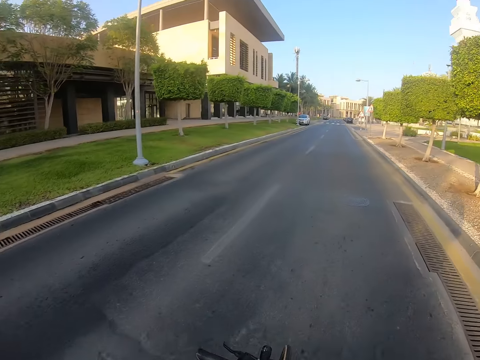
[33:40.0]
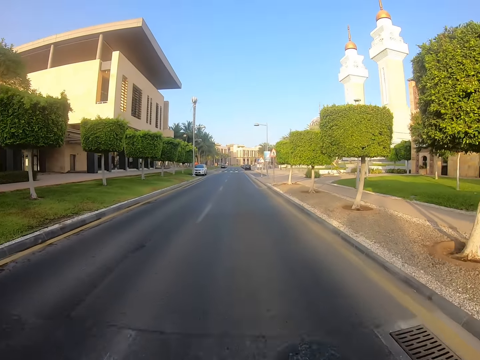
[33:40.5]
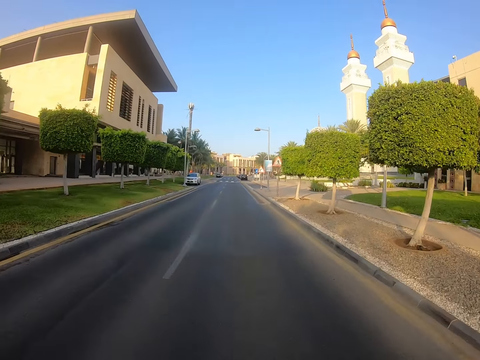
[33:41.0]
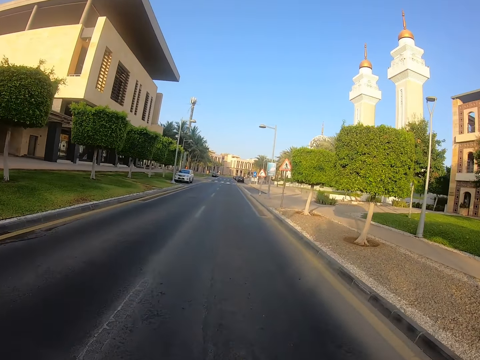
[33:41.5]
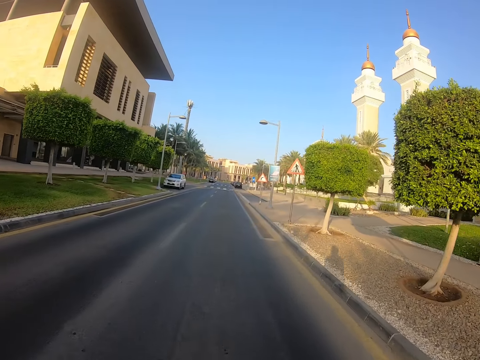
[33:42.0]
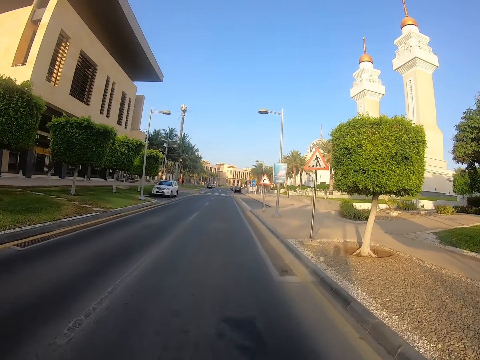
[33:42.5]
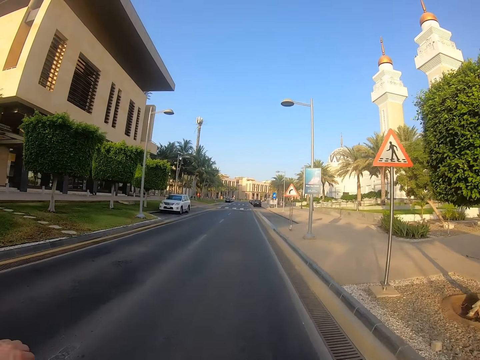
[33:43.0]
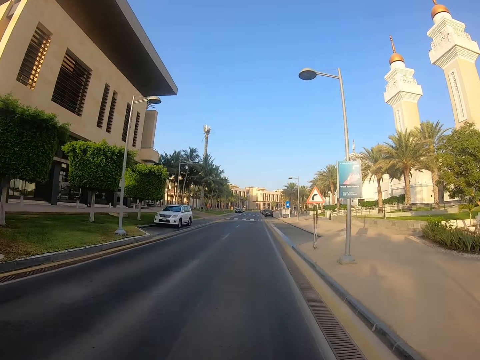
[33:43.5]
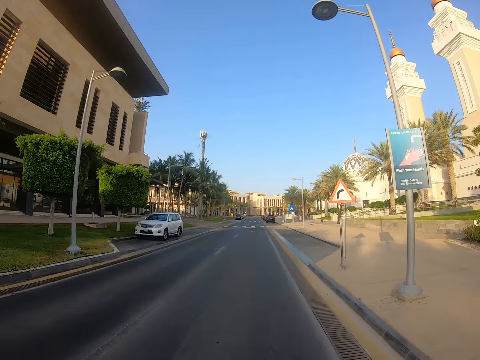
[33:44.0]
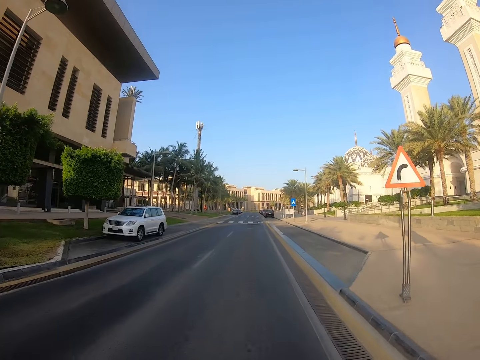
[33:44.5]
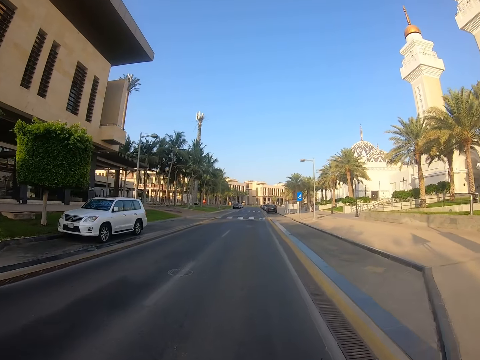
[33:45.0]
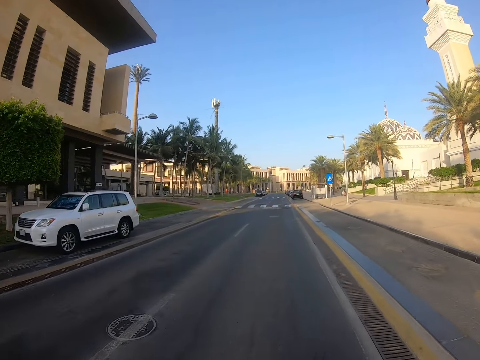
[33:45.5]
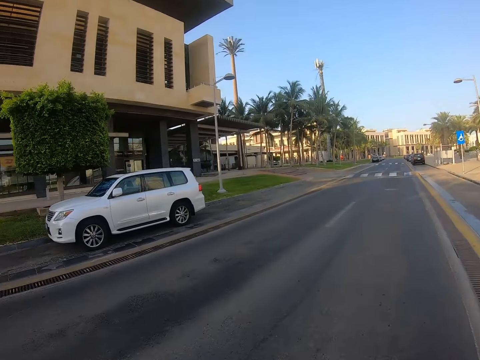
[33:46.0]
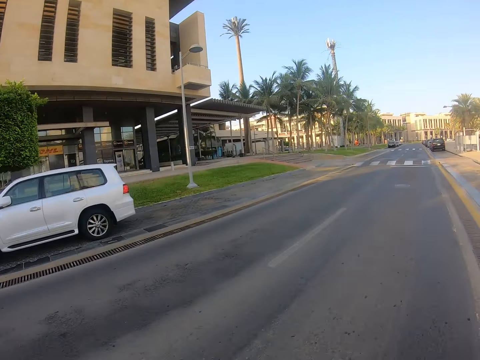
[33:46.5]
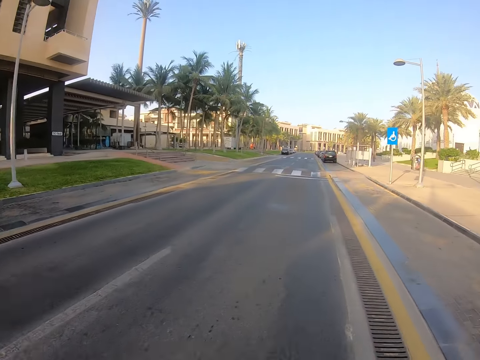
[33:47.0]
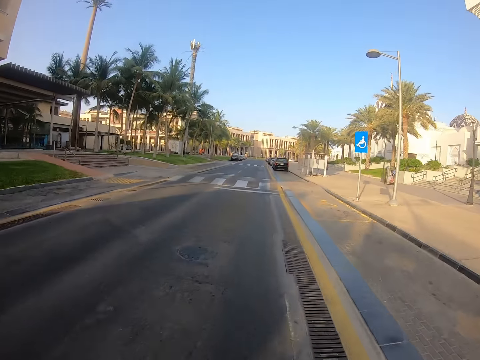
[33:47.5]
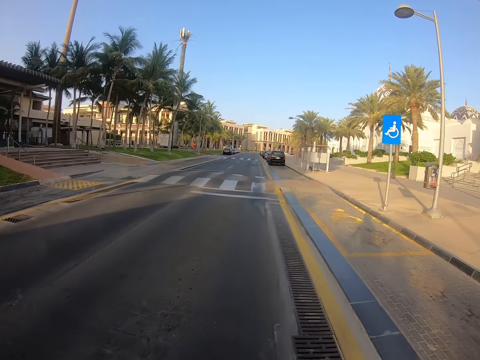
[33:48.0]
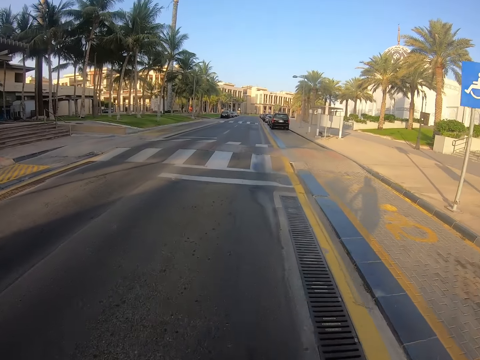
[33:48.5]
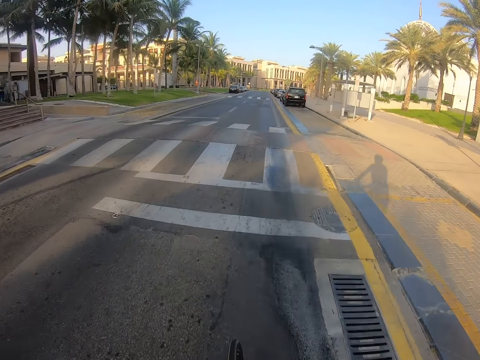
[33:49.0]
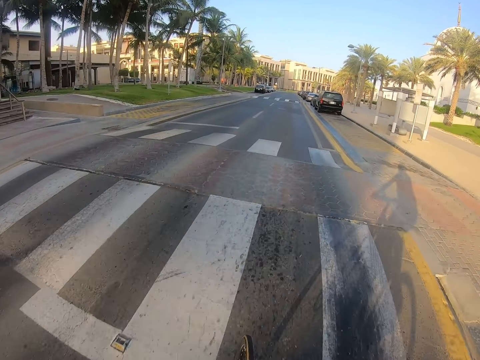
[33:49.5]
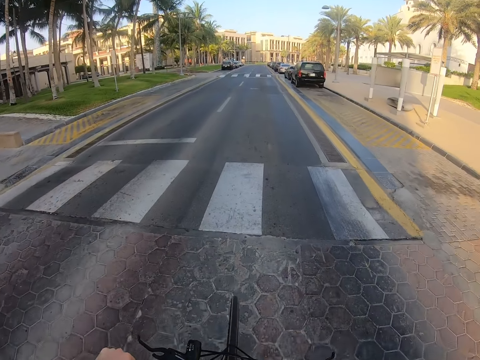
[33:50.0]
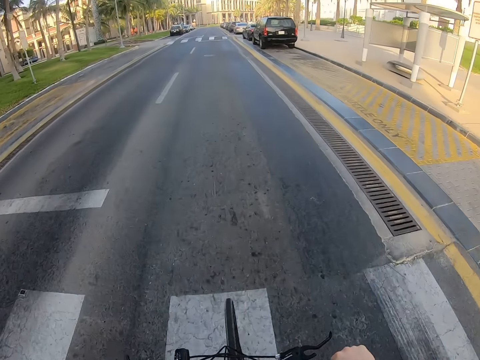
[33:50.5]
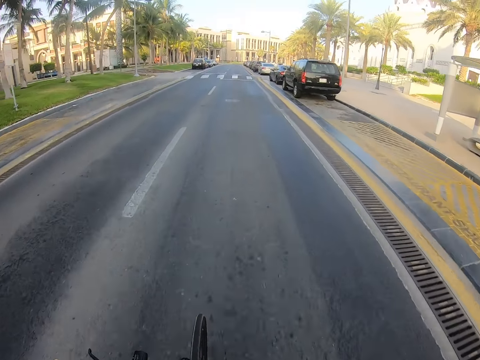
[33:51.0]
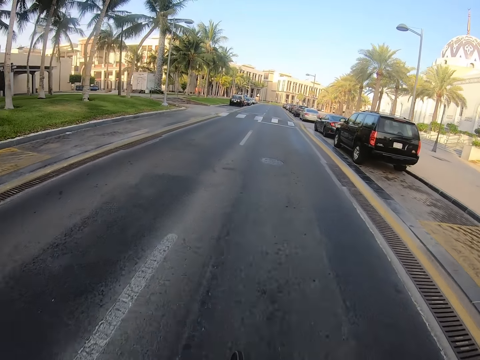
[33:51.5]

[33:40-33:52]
The camera wearer looks at the road. They look aside. They look at the road.

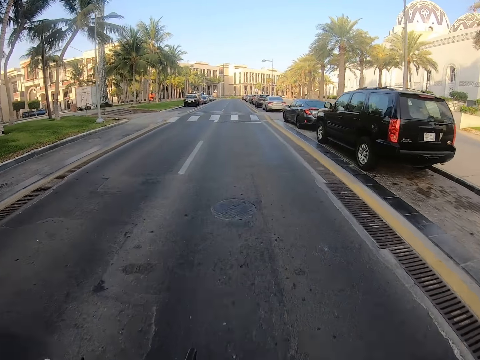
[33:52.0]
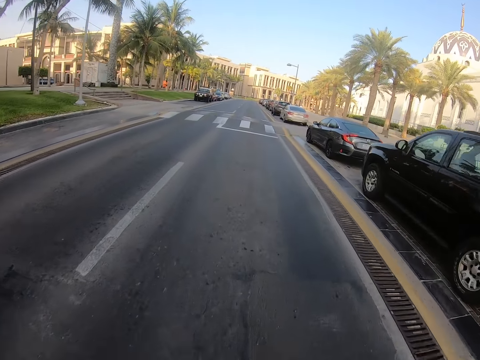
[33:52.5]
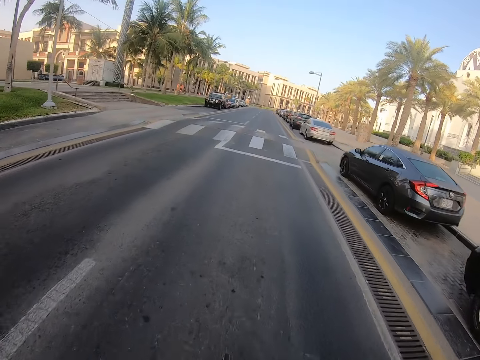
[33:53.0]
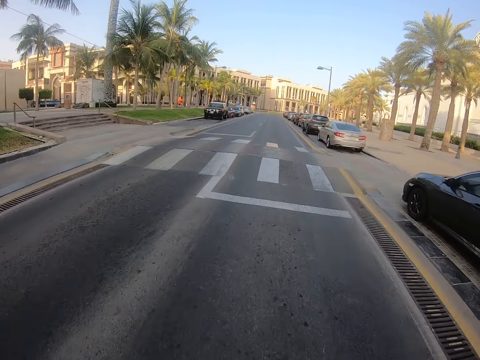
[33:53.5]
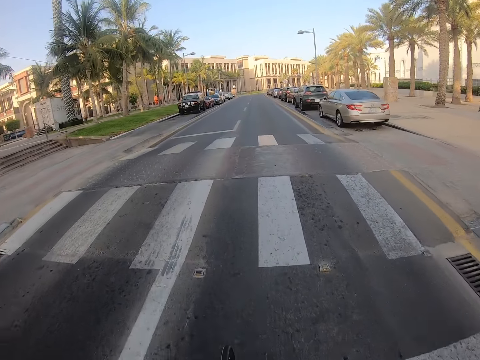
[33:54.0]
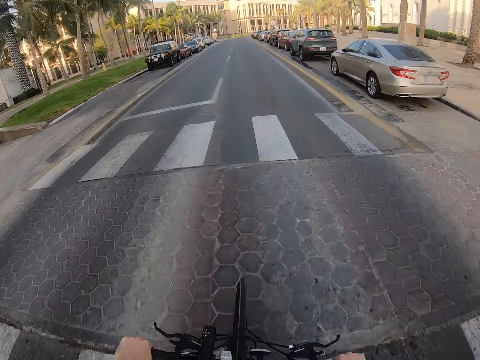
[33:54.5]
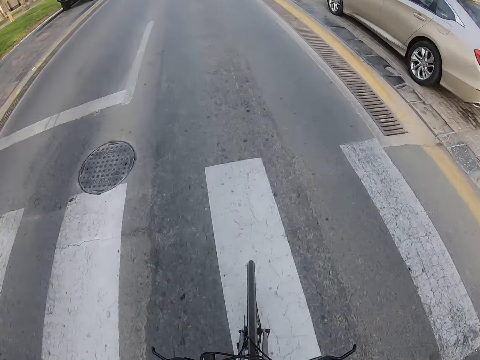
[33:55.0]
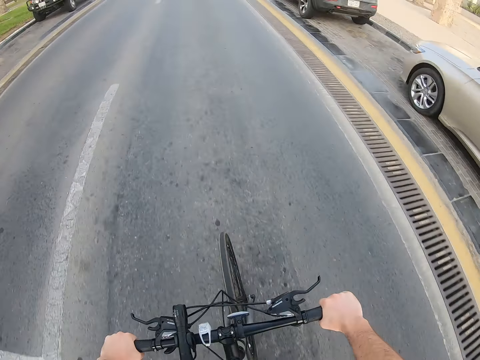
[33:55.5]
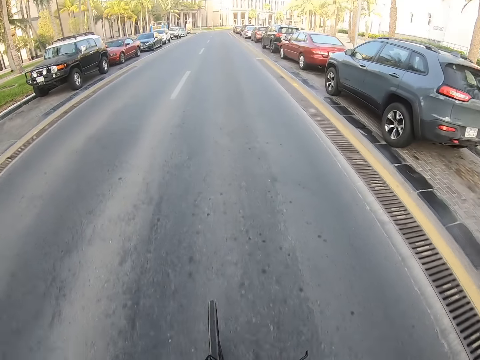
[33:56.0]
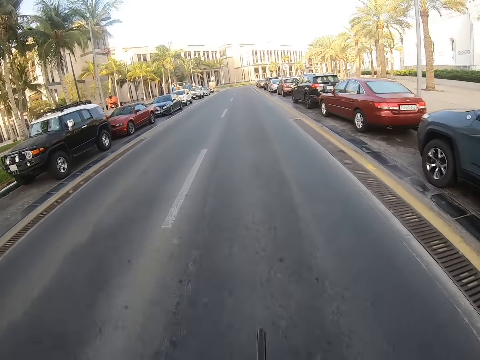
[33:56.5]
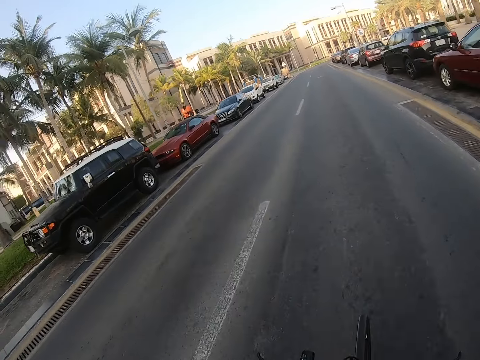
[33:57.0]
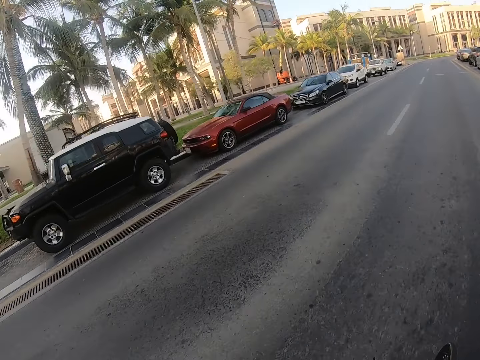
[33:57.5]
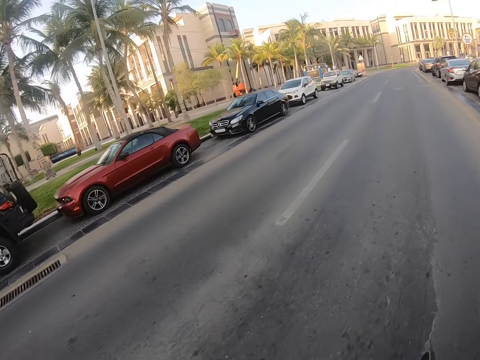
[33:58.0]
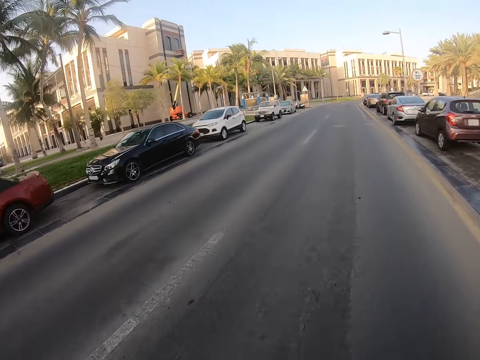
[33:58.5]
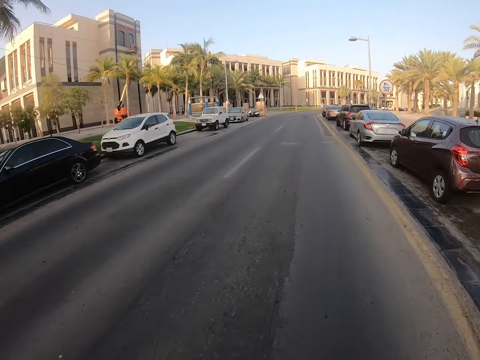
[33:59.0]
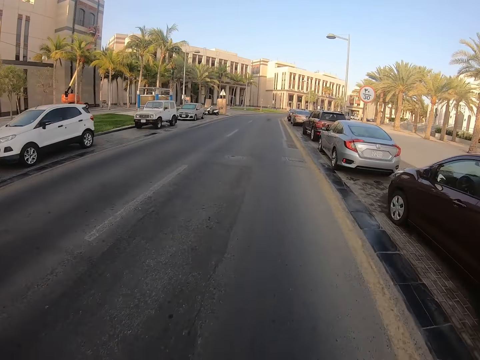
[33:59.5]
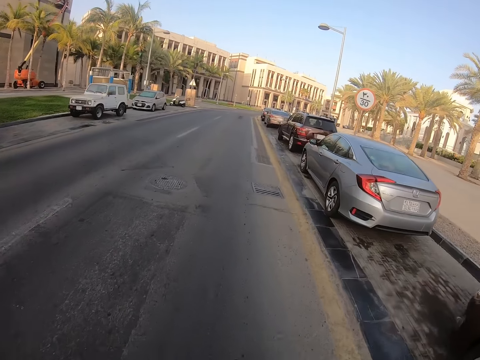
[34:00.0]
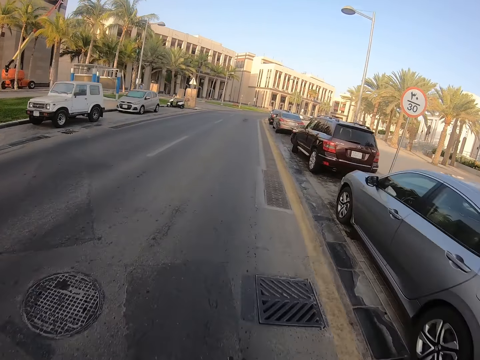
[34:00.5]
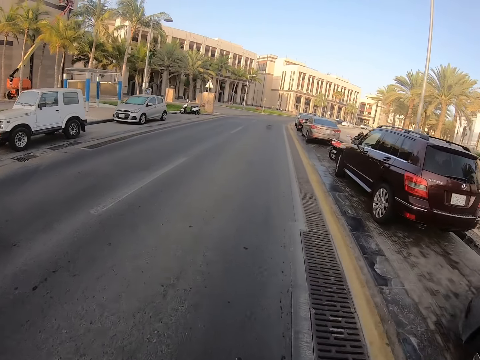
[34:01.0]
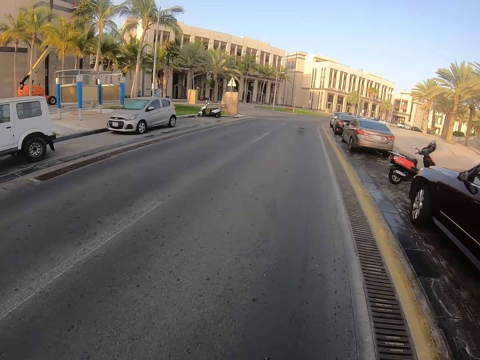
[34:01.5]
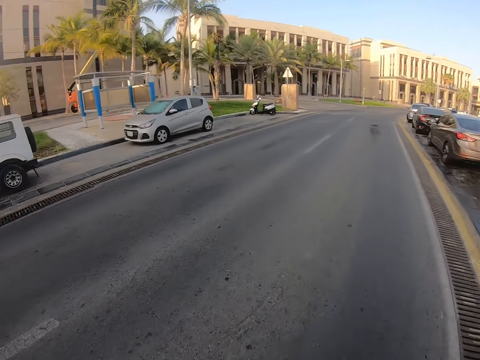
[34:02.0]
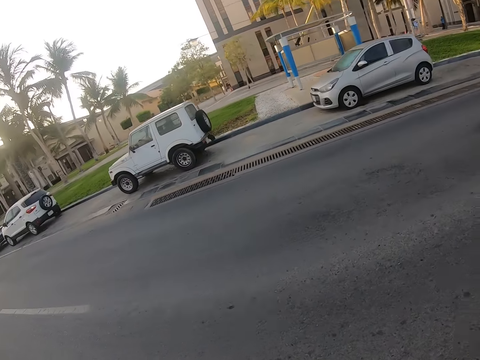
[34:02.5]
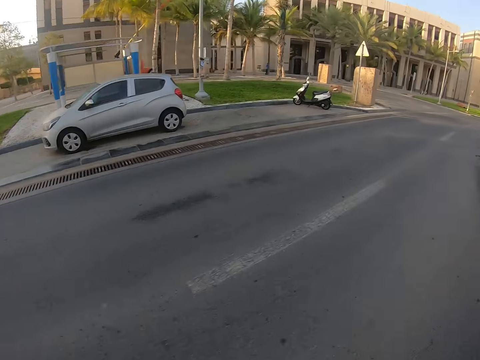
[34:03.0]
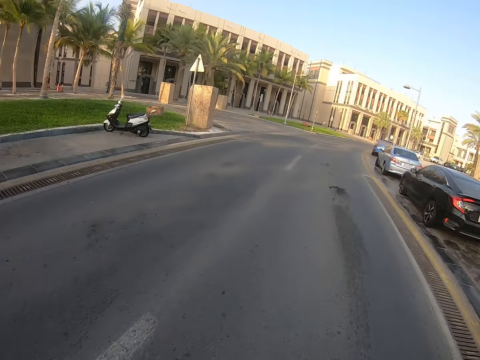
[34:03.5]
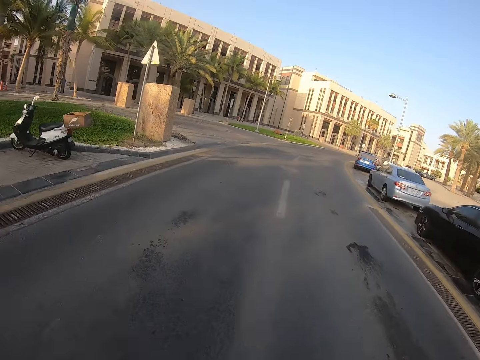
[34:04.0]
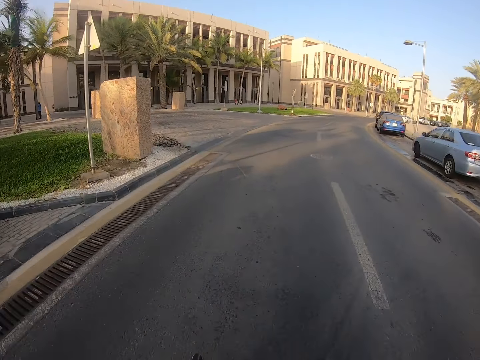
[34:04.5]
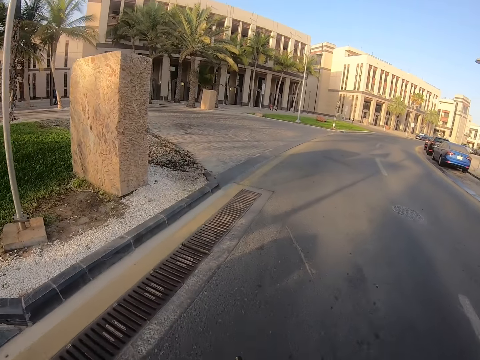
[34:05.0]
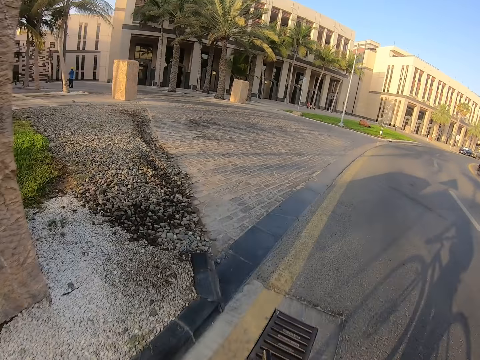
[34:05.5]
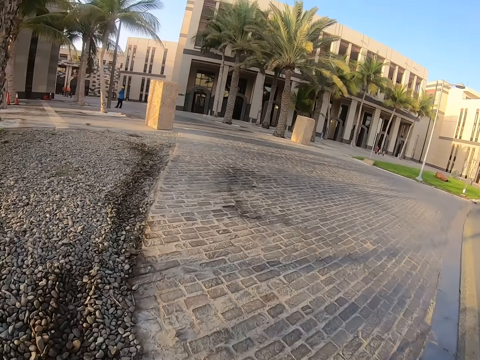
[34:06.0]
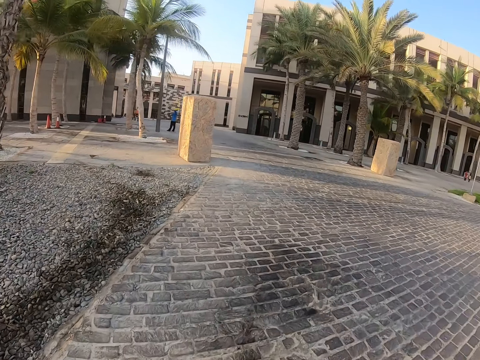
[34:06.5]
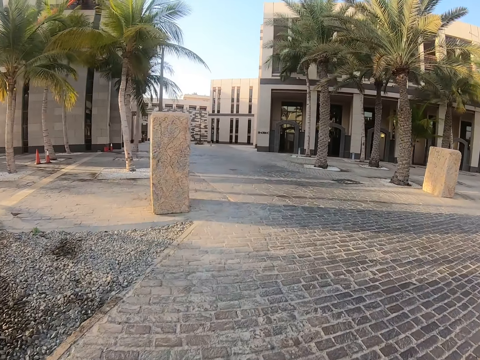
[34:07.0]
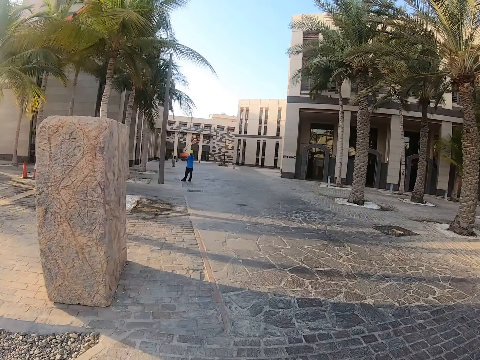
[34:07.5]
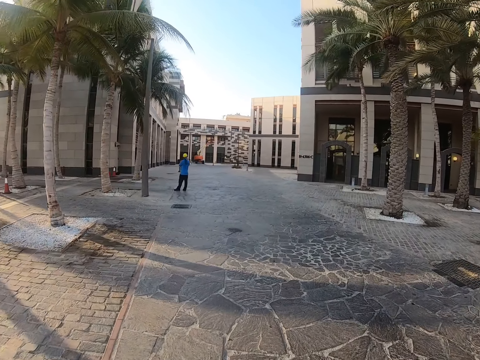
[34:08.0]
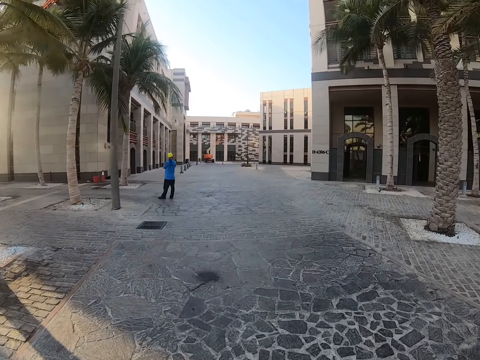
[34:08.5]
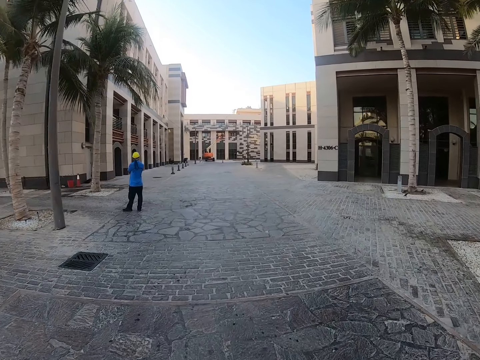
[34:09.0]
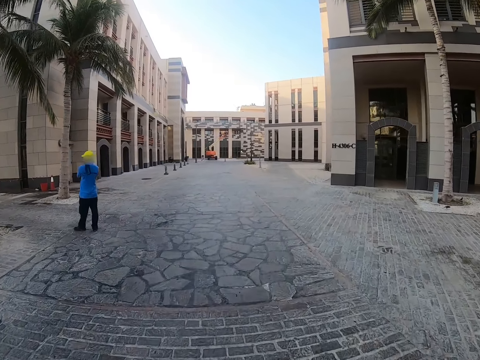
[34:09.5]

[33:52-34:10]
The camera wearer looks at the bicycle. He shows his hands. He hides his hands. He looks at the vehicles. He looks at the road. He looks at the vehicles. He looks at the road. He takes a left turn into a building.
